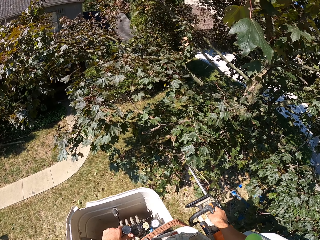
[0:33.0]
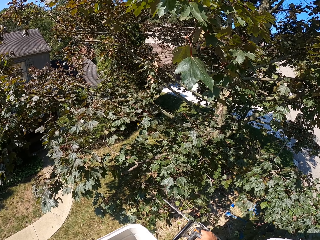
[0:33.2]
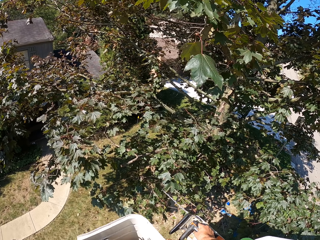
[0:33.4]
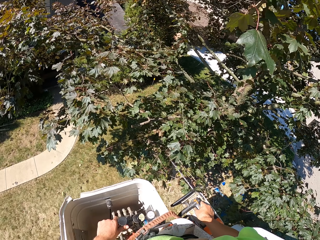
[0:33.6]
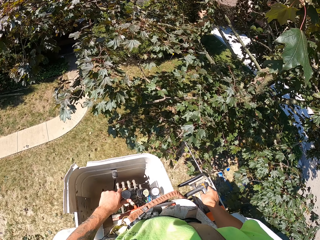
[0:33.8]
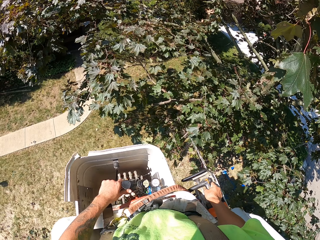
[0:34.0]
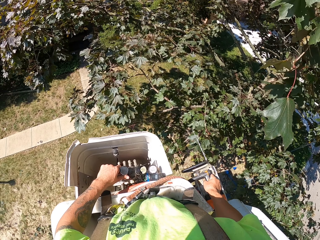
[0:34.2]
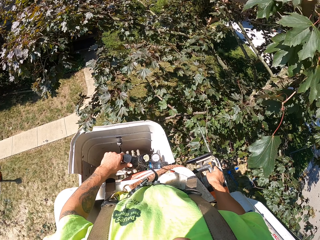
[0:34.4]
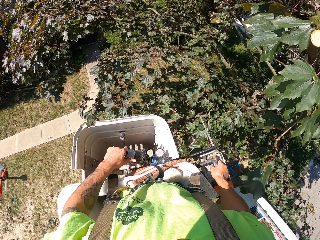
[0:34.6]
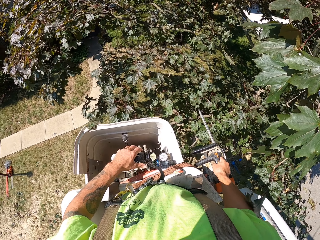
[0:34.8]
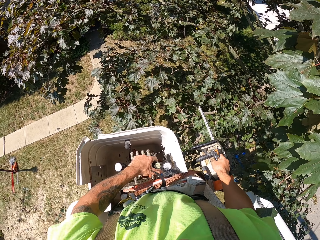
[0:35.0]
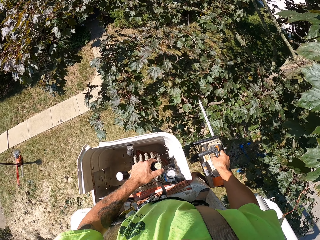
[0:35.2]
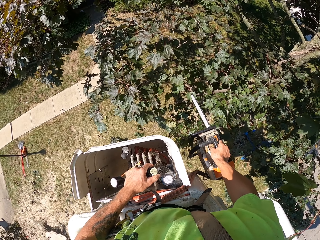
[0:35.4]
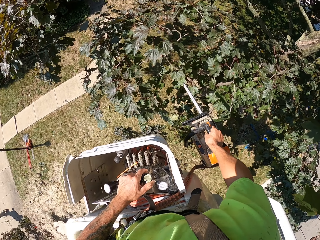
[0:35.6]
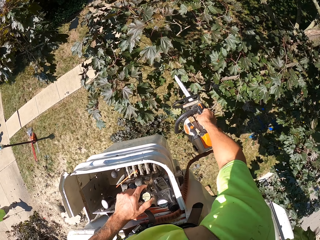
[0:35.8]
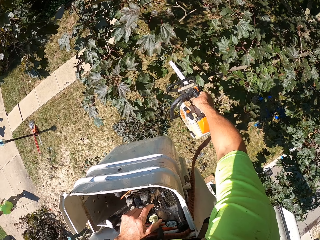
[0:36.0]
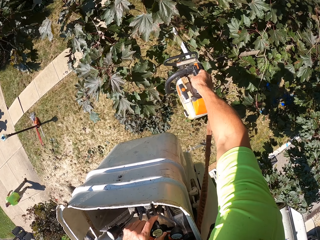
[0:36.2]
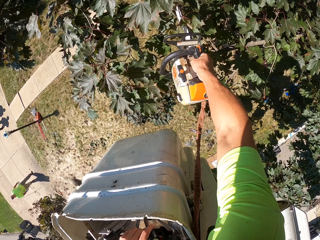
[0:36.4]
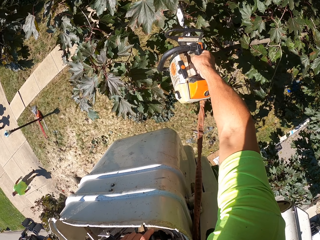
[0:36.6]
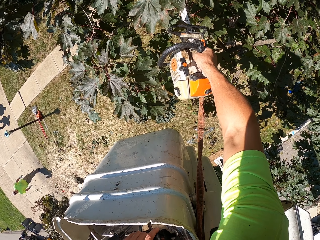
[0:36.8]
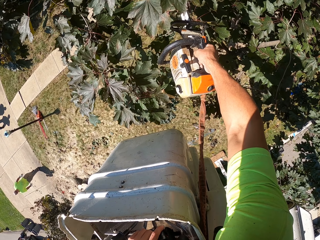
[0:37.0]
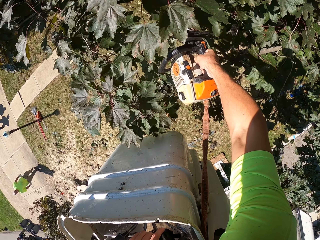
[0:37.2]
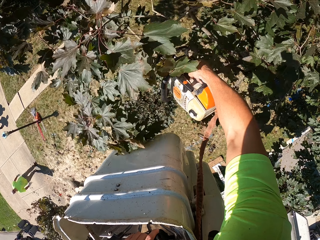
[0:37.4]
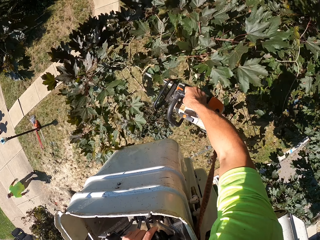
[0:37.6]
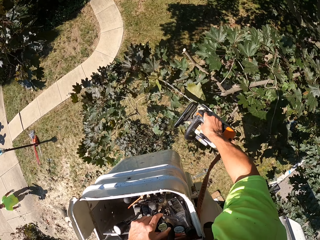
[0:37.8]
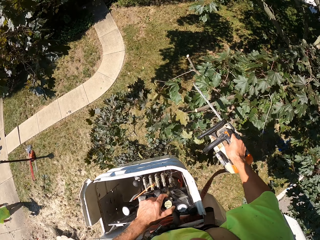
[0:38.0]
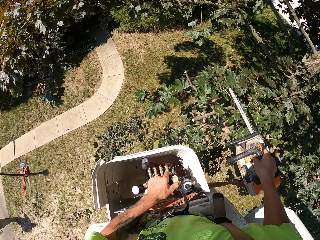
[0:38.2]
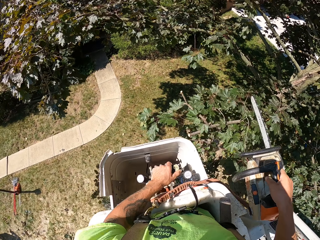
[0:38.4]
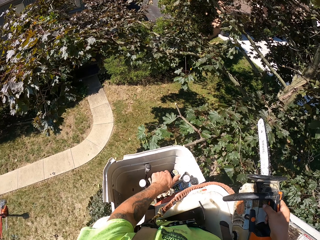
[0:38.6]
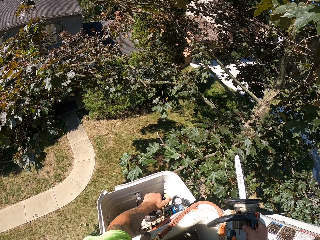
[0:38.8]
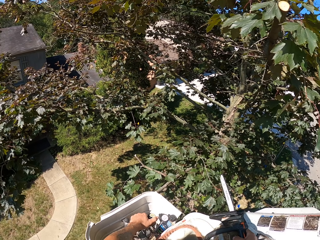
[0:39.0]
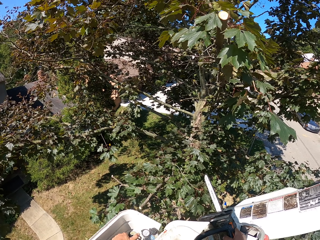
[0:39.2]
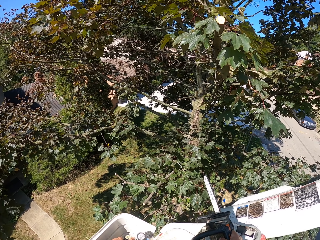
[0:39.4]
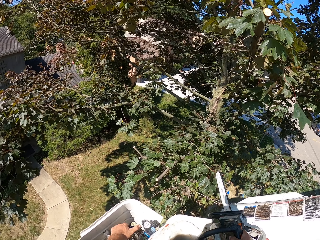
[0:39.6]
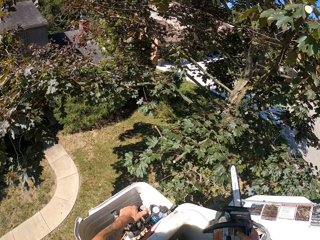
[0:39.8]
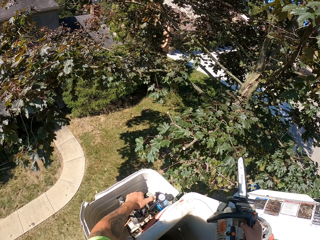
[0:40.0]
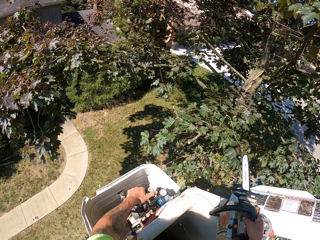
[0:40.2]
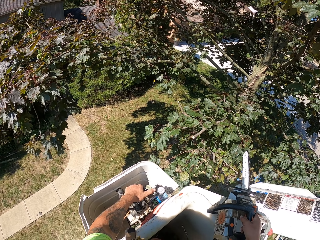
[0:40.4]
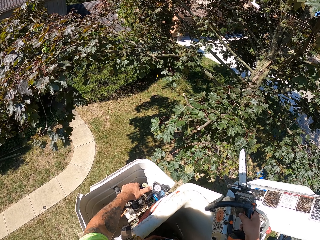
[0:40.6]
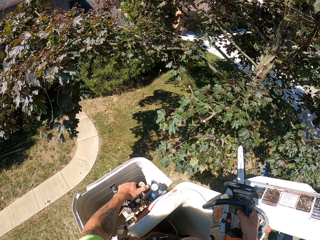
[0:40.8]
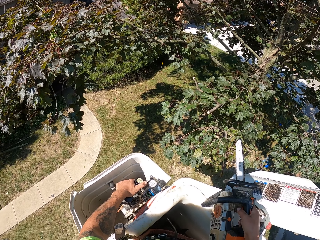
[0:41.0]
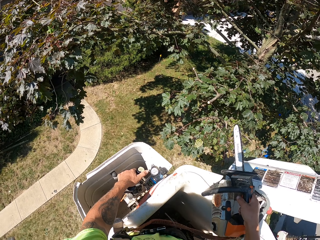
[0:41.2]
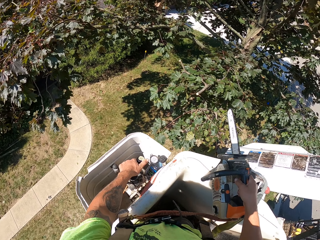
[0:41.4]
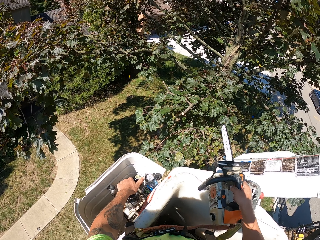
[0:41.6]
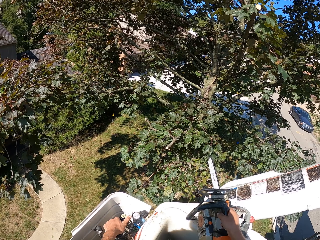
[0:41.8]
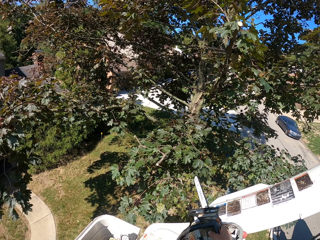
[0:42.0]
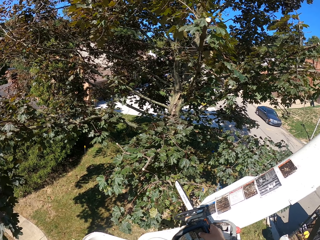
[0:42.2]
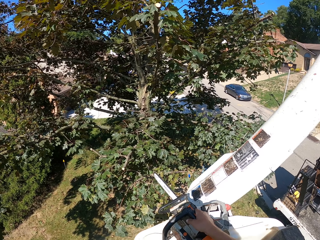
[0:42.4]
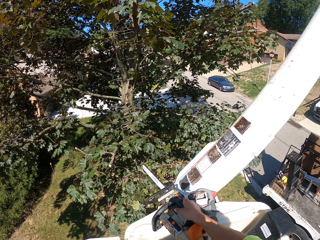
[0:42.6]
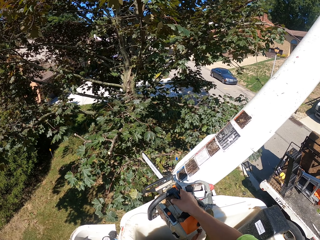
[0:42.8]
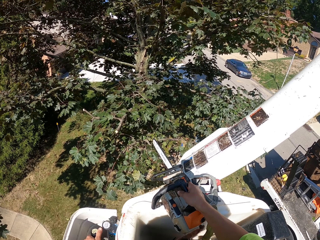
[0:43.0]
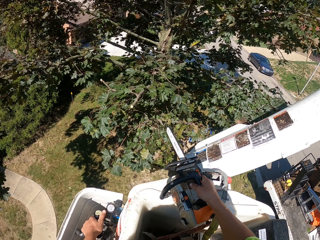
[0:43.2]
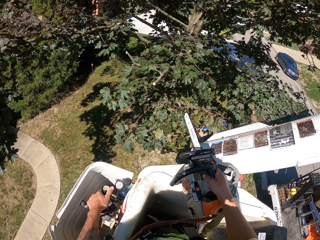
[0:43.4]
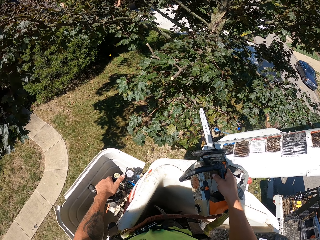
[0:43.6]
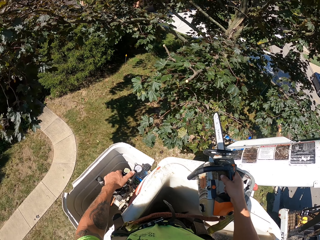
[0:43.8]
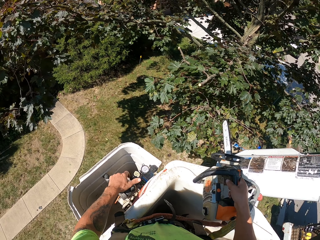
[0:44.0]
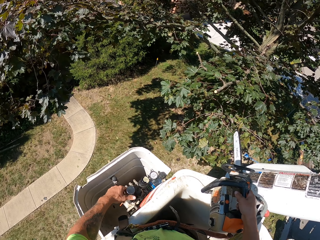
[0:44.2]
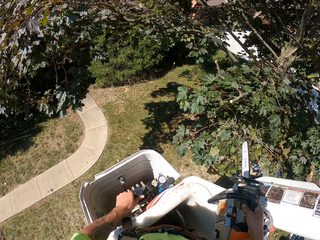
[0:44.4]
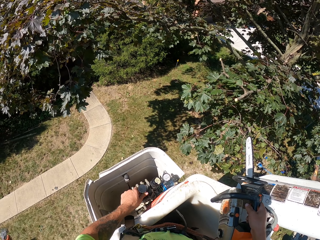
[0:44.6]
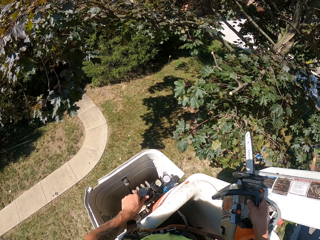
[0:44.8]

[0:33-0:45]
The camera wearer adjusts the truck-mounted railed aerial platform position with its gears in his left hand. He cuts the tree branches with the chainsaw in his right hand. He moves the truck.

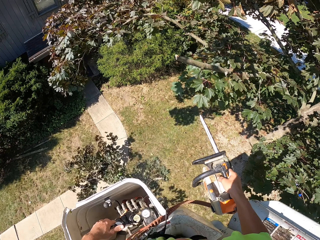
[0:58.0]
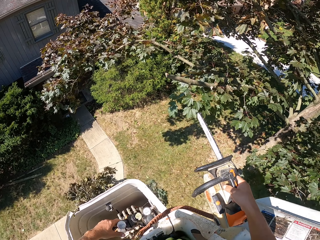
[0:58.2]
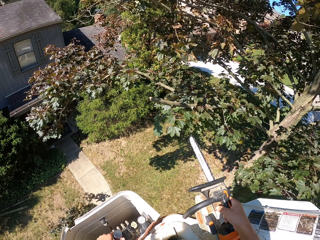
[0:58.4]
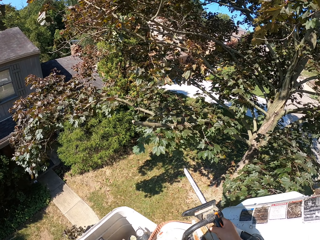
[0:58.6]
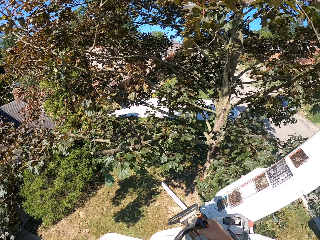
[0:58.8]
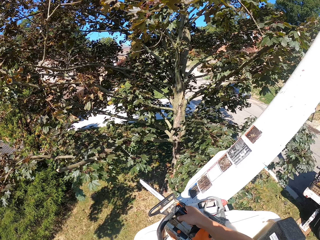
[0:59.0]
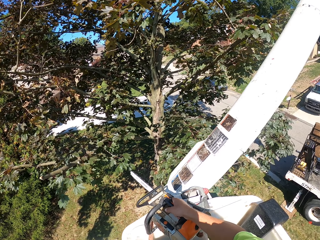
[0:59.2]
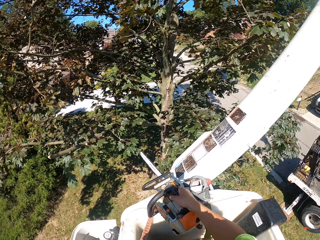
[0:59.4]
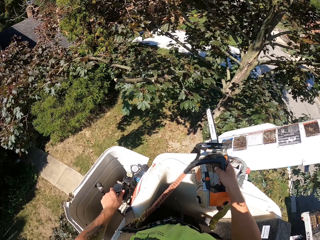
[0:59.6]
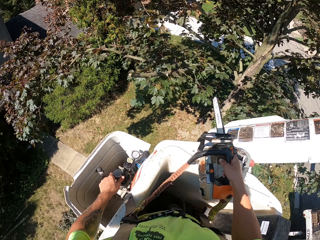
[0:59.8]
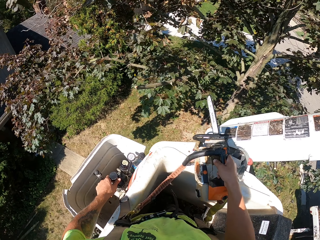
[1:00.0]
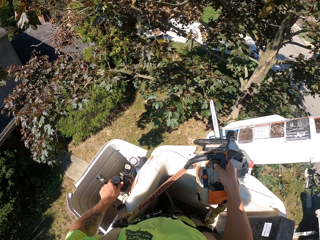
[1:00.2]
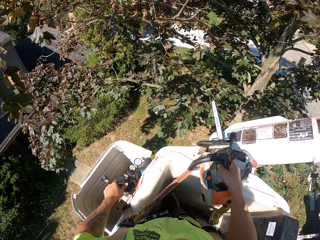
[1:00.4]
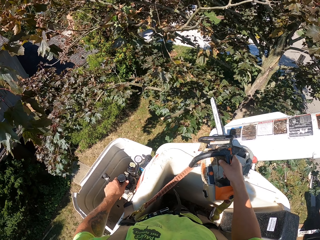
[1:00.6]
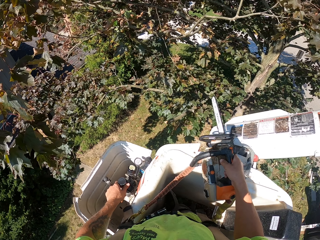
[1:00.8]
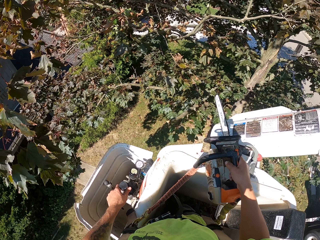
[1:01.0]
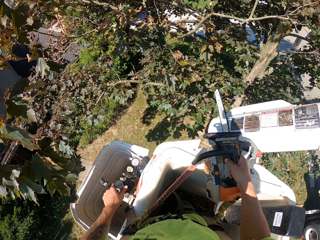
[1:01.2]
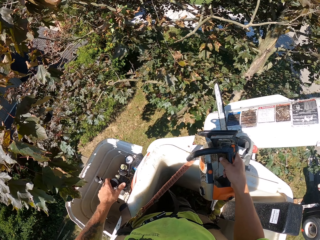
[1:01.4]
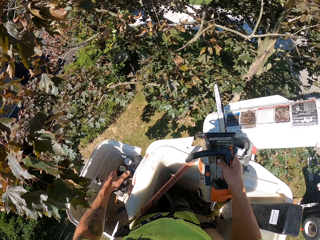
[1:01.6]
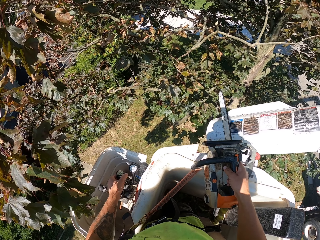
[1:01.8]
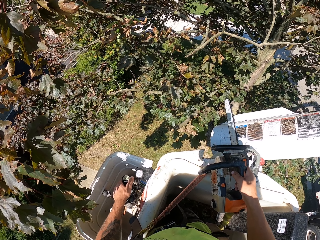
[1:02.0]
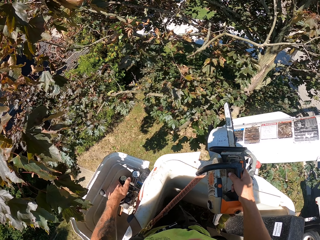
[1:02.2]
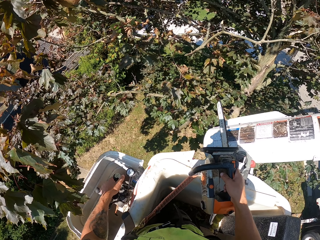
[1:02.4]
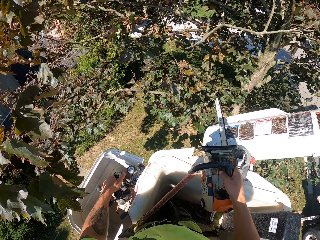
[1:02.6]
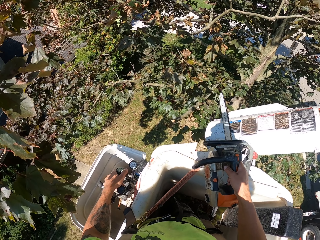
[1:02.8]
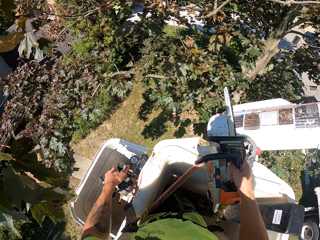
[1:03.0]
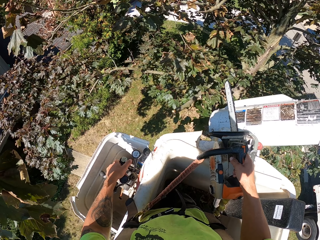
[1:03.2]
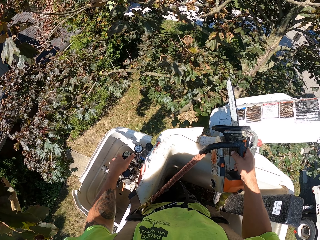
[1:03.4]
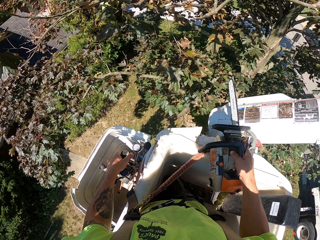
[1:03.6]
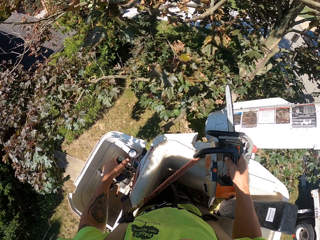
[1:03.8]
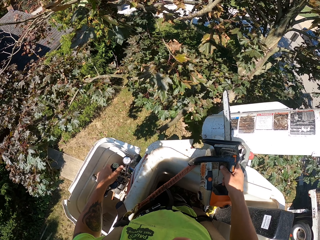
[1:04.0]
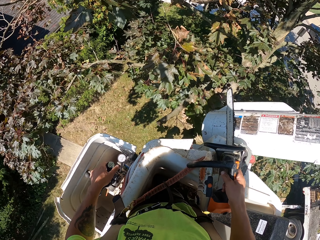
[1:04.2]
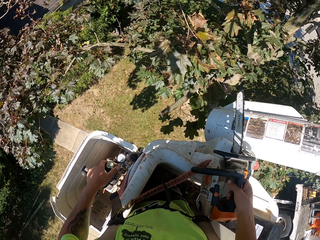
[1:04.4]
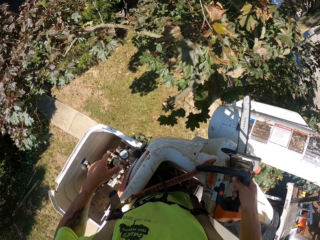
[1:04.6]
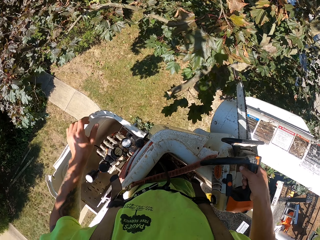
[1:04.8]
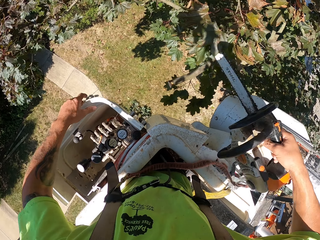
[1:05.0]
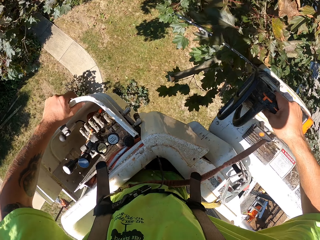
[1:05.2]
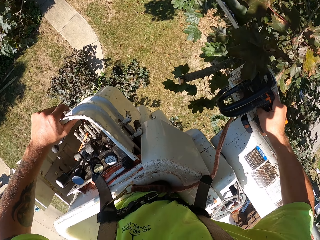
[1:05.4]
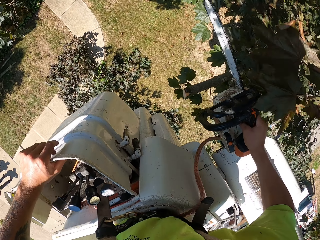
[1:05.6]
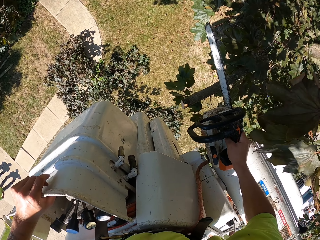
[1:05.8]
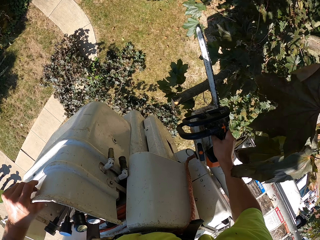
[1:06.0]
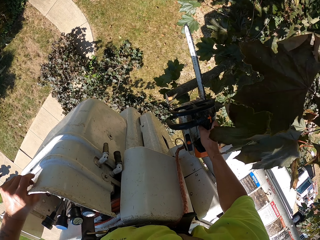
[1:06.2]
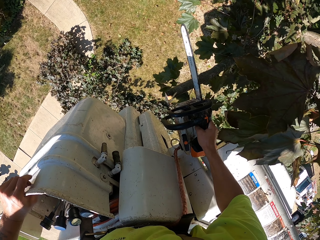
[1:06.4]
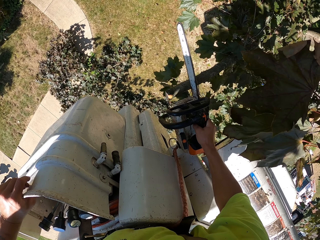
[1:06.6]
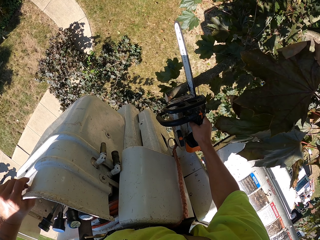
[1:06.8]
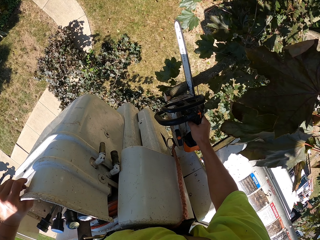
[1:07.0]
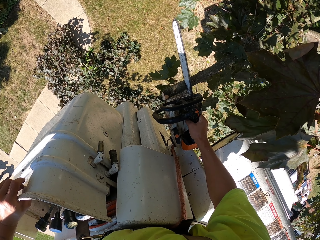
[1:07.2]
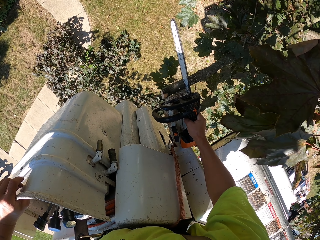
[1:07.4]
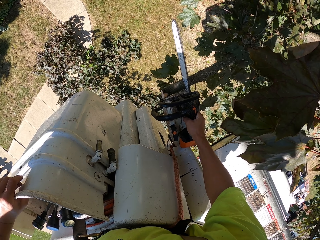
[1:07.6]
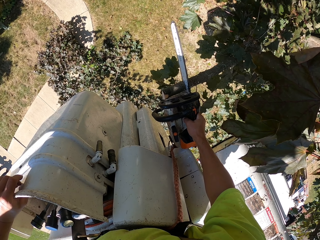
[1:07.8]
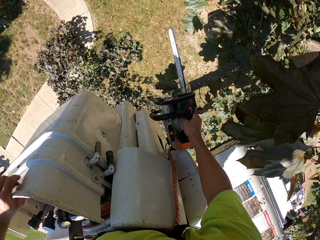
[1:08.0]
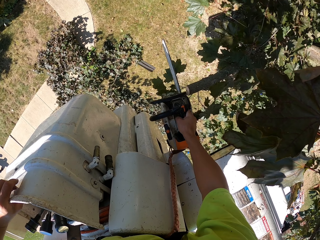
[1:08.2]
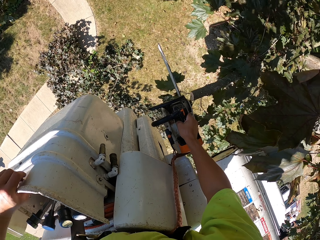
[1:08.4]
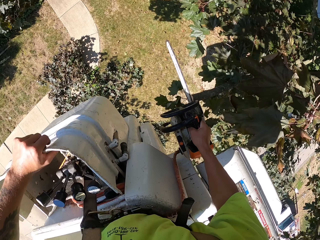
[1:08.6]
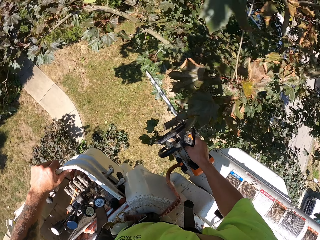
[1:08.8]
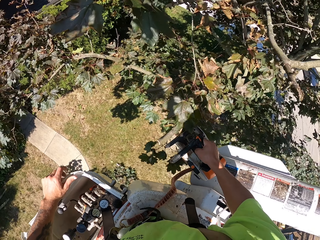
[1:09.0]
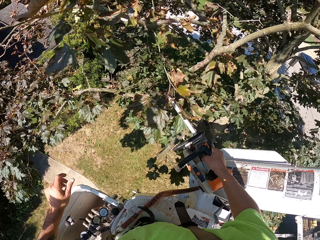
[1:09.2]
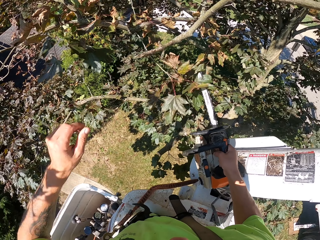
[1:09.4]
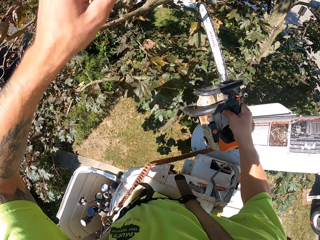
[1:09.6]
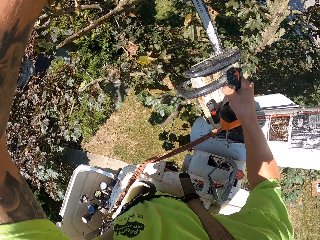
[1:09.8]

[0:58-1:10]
The camera wearer adjusts the truck-mounted railed aerial platform position with its gears in his left hand. He cuts the tree branch with the chainsaw in his right hand.
